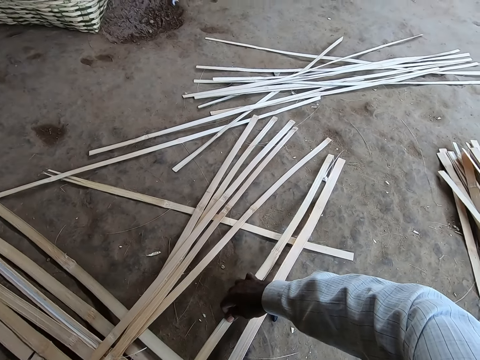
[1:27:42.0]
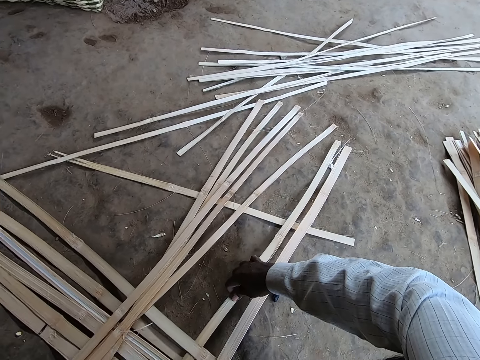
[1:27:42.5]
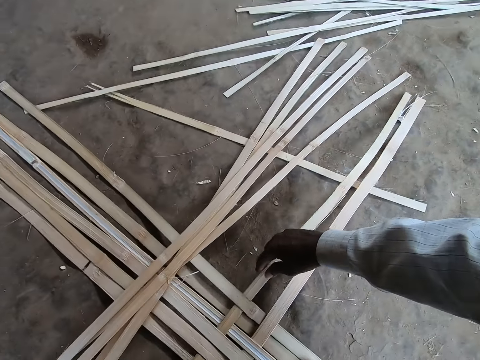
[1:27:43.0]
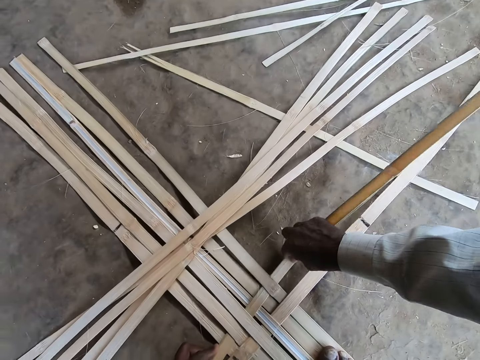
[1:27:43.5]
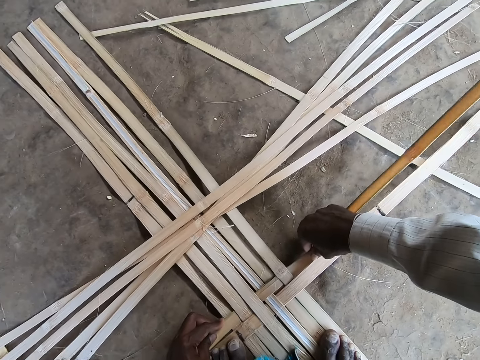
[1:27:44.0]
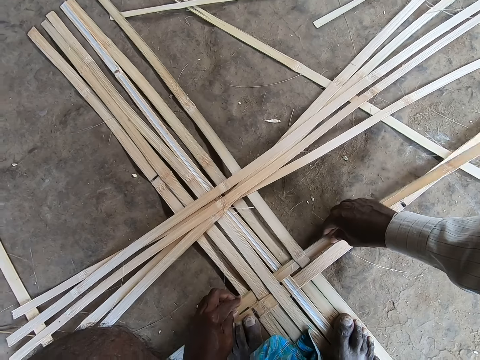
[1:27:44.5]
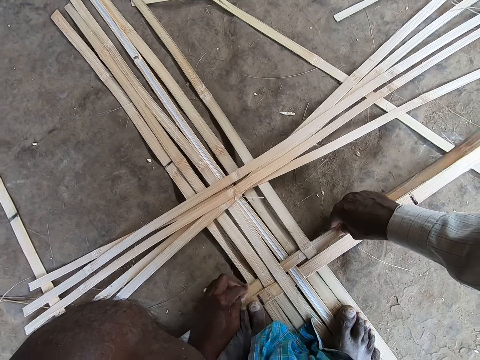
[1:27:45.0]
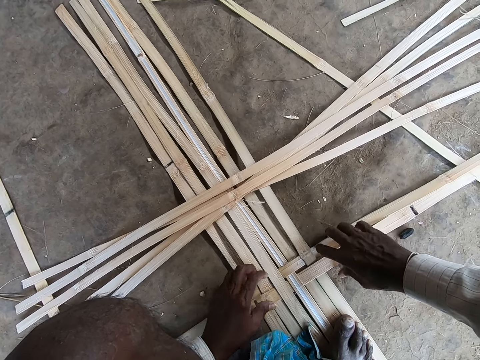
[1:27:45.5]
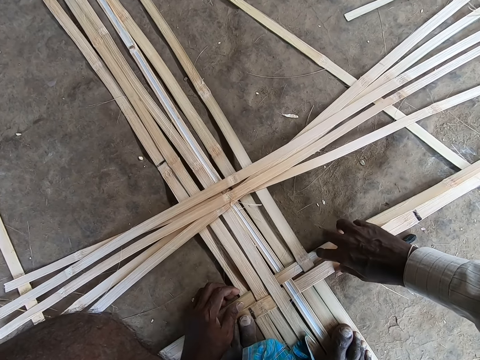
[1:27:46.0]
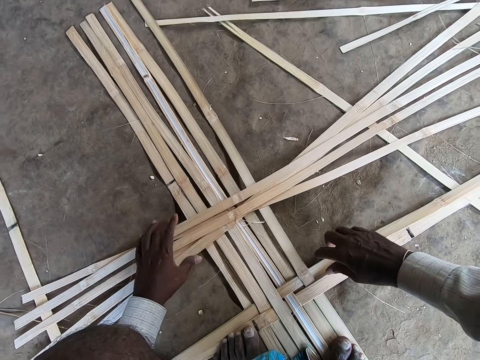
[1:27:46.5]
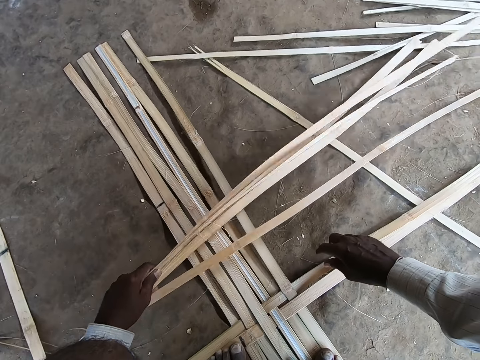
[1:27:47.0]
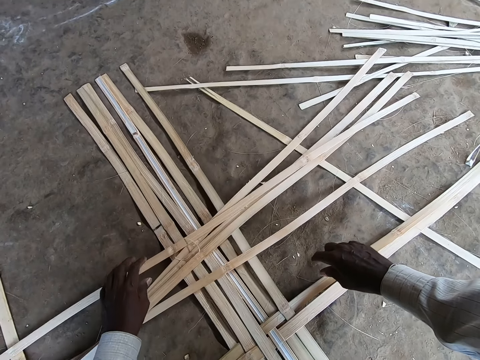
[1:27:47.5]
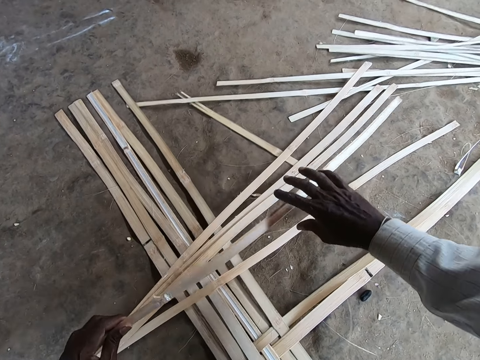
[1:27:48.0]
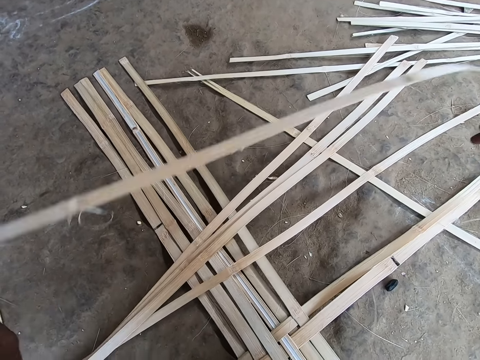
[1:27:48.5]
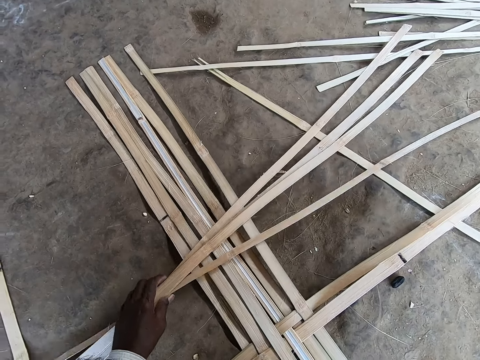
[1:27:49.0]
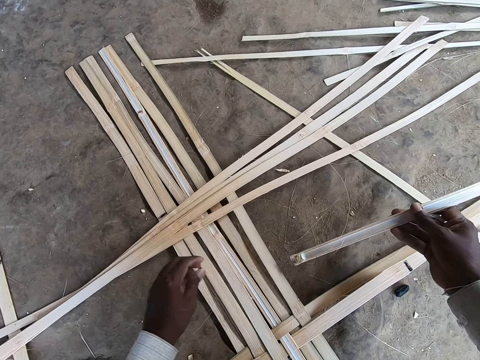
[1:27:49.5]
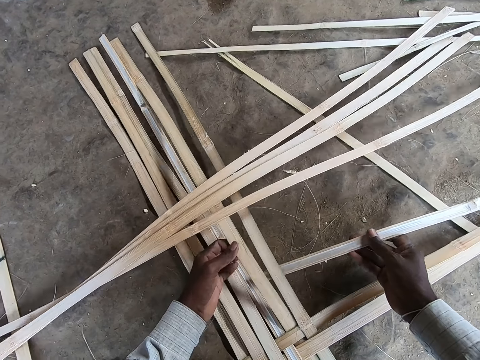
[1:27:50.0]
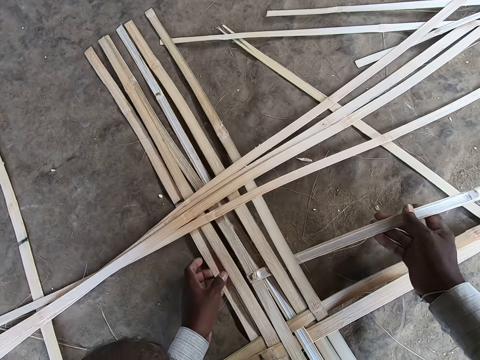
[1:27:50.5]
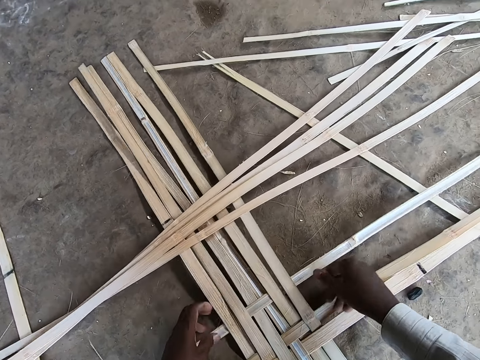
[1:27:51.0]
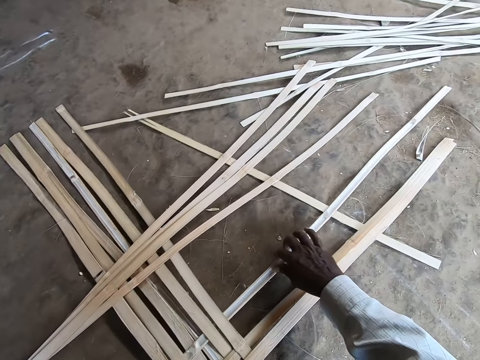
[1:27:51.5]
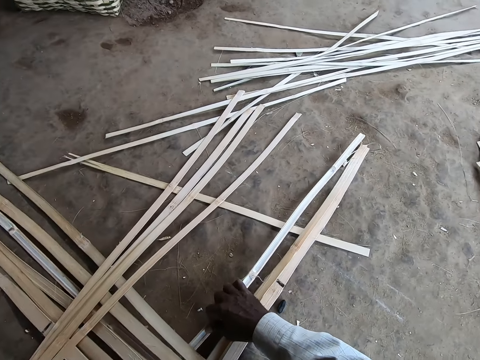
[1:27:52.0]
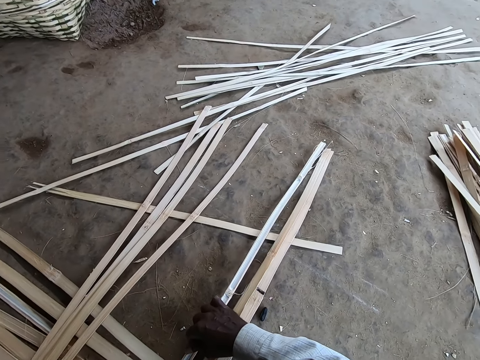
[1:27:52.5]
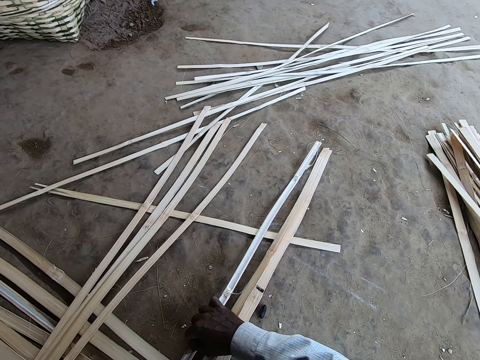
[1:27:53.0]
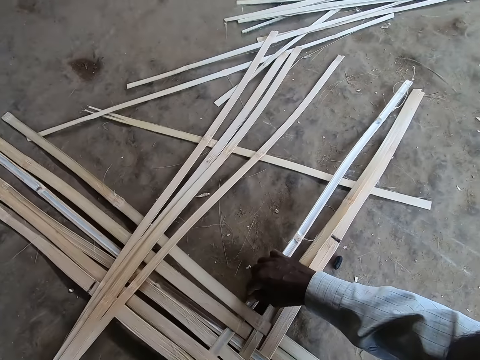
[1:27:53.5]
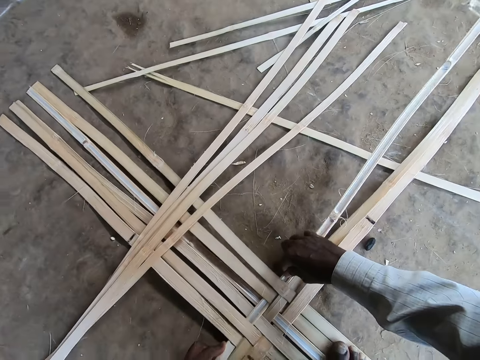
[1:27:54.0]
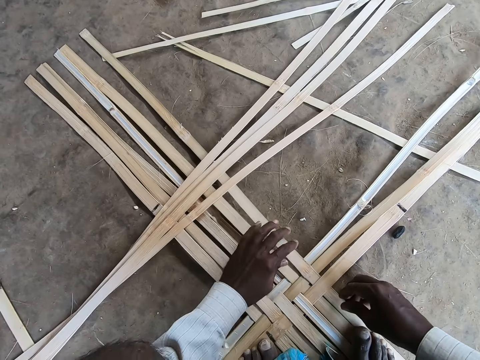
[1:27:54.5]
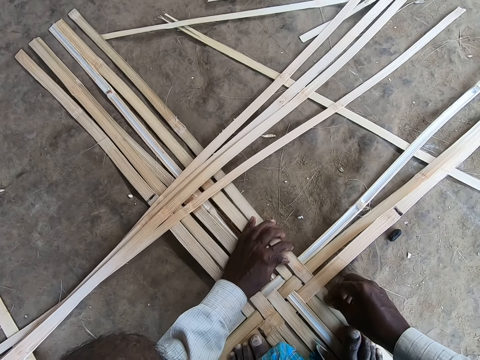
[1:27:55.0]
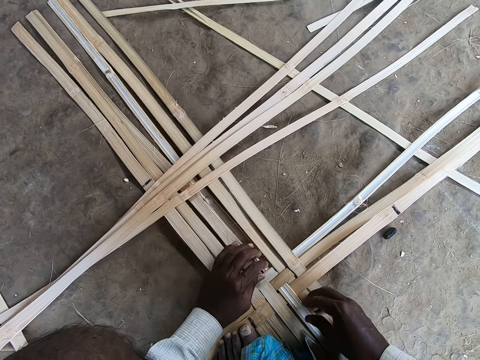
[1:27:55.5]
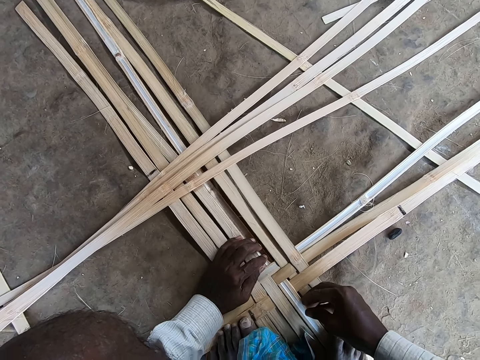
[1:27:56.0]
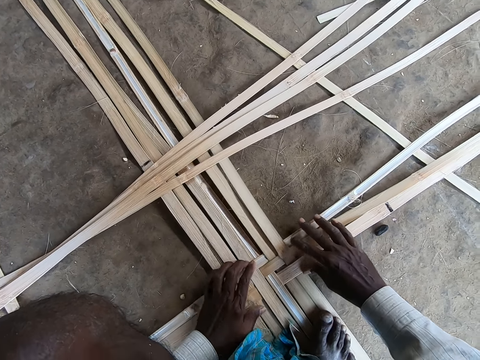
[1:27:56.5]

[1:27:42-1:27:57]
The camera wearer converses with a female. He adjusts the papyrus reed or bamboo strips with his hands. He sorts the bamboo strips on the ground with his left hand. He picks the bamboo strip from the ground with his left hand. He holds the bamboo strip with both hands. He takes the bamboo strip from his left hand with his right hand. He adjusts the bamboo strips on the ground with both hands. He places the papyrus reed between other papyrus reed. He weaves the bamboo strips with both hands. He converses with the female. He adjusts the papyrus reed with his hands.

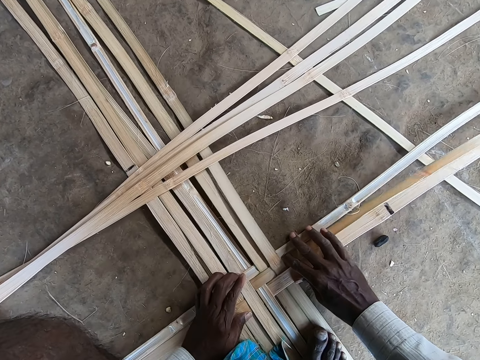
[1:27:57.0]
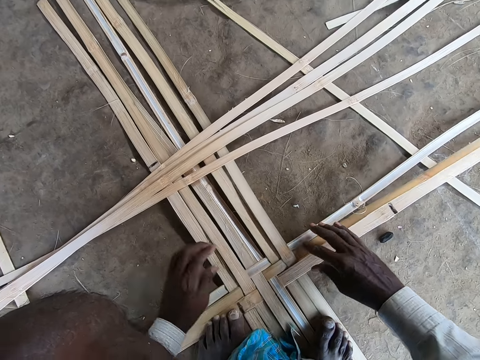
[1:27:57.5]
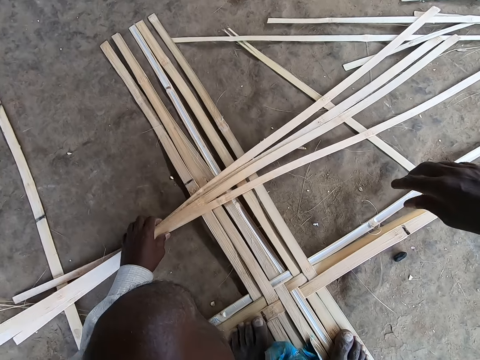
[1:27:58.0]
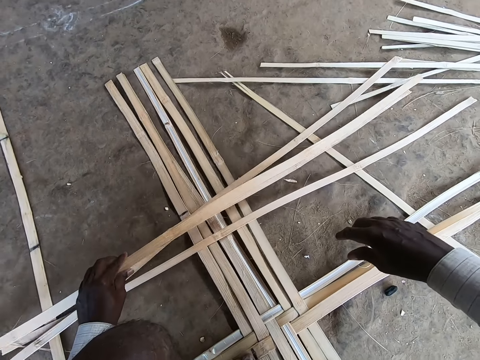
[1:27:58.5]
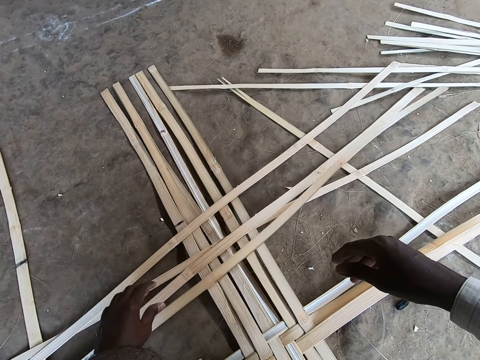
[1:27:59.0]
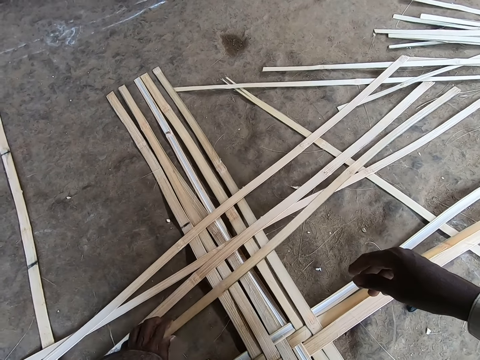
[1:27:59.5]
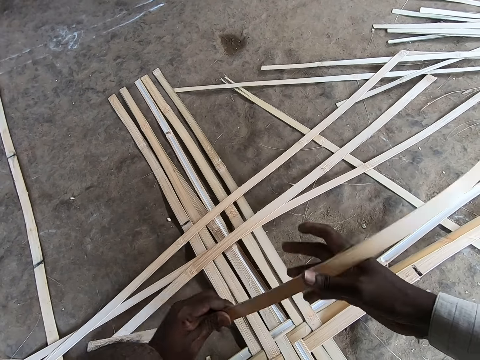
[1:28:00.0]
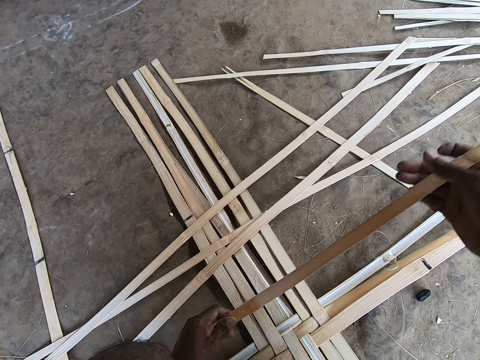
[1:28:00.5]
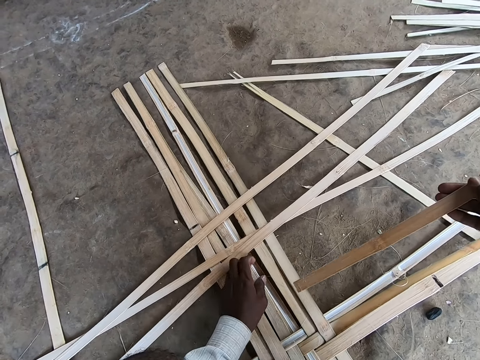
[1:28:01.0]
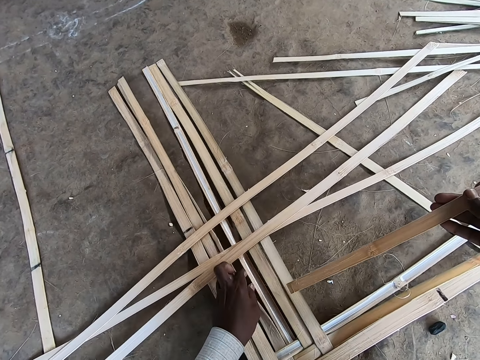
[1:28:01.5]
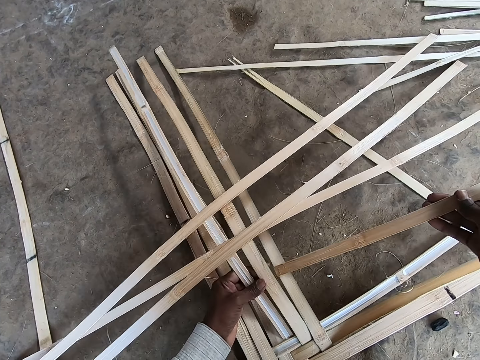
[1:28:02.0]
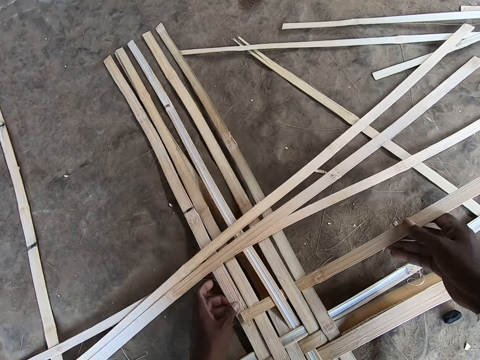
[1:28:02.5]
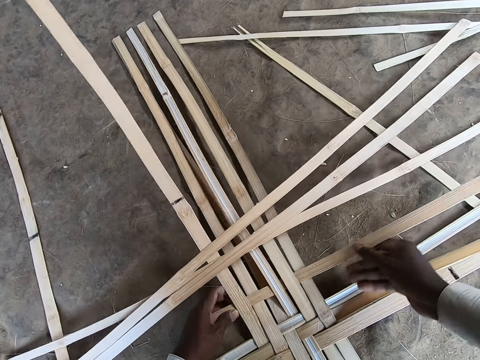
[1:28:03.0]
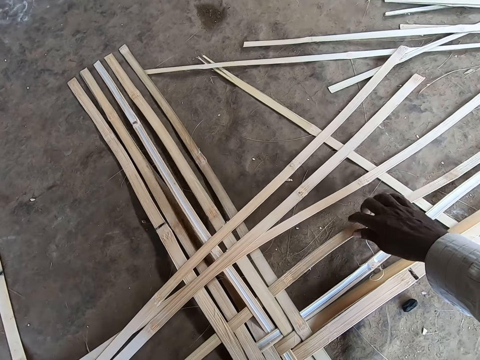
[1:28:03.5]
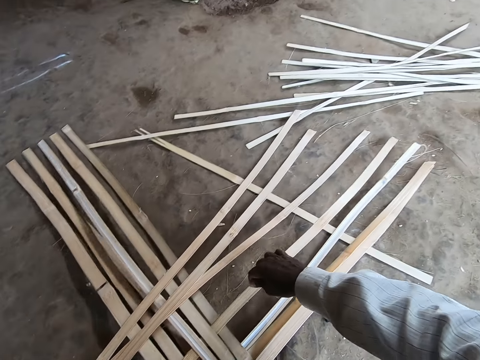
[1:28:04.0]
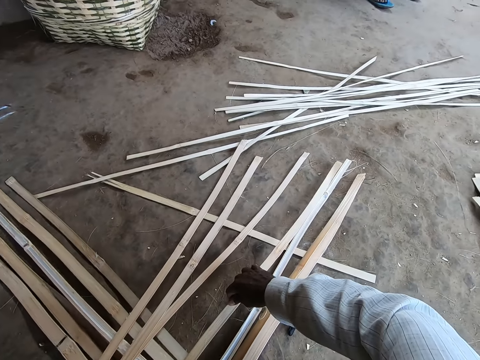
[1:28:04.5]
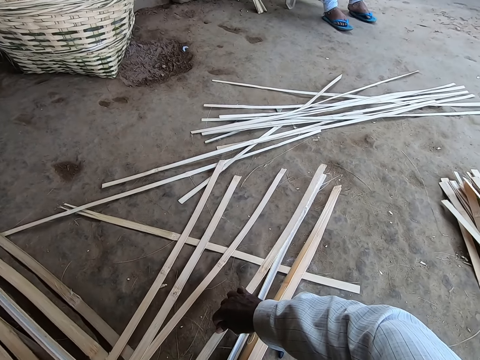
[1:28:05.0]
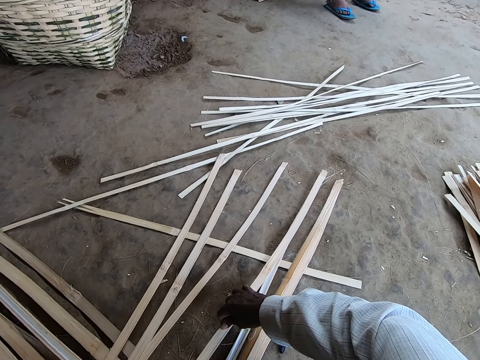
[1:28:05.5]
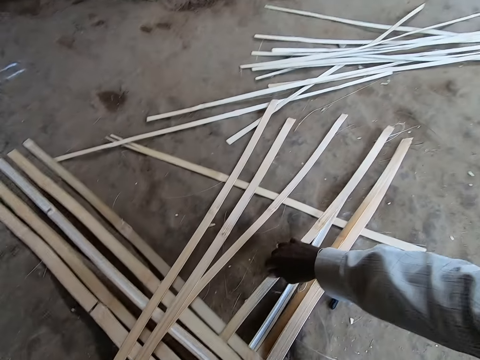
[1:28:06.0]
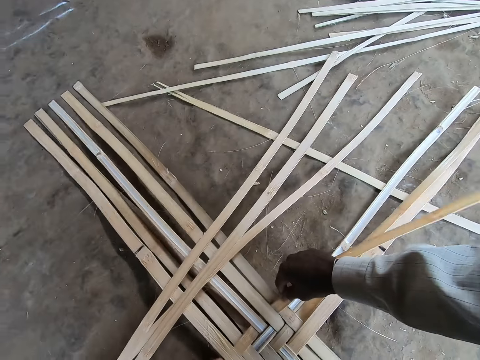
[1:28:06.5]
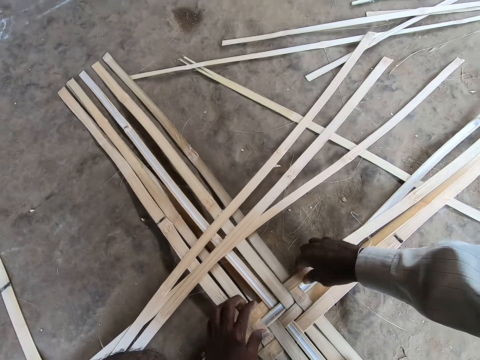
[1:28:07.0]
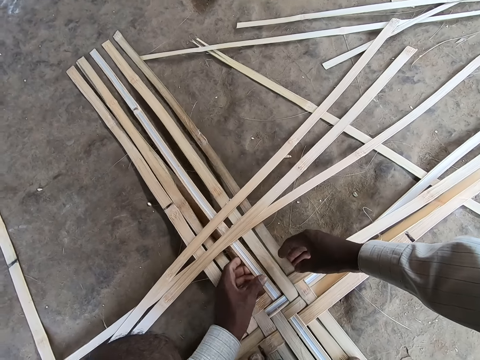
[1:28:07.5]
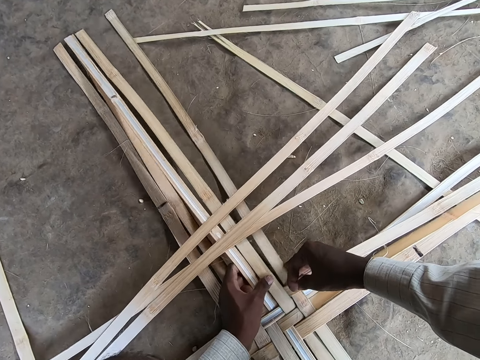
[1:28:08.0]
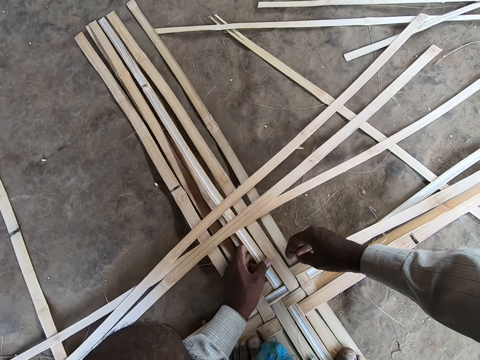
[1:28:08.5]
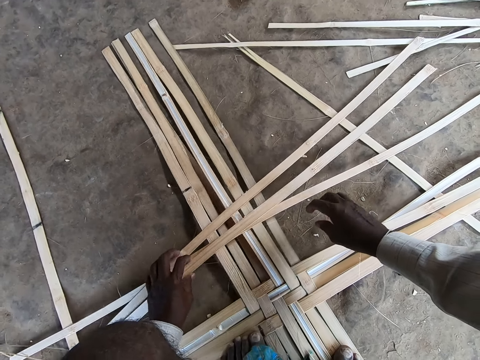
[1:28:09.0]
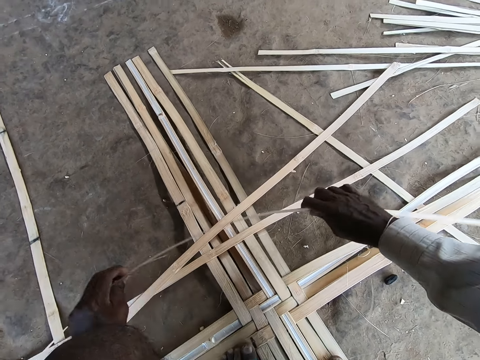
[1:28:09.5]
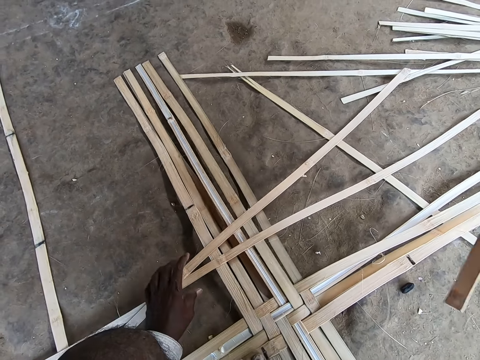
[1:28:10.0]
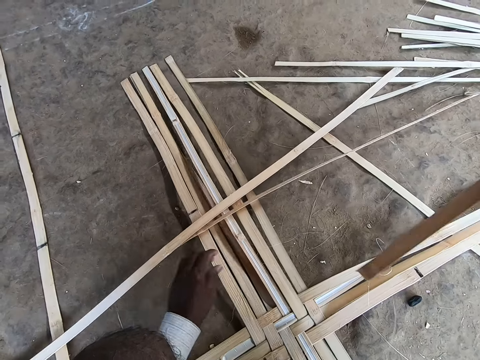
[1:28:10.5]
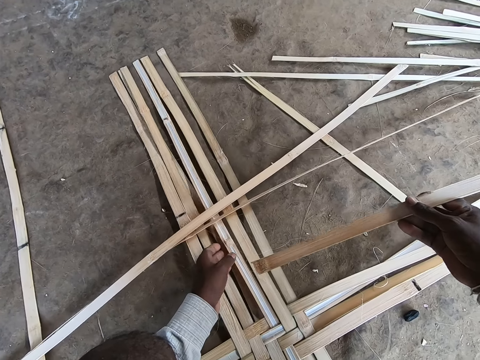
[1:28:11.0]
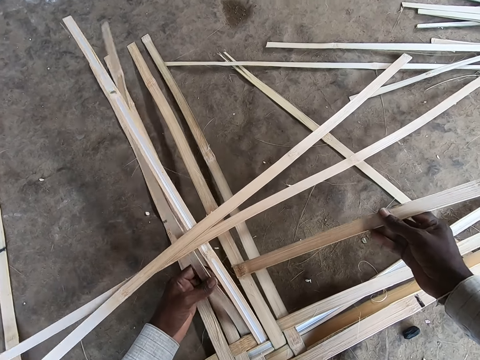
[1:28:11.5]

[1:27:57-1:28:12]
The camera wearer sorts the bamboo strip or papyrus reed from the ground with his left hand. He picks the bamboo strip from the ground with his left hand. He holds the bamboo strip with both hands. He takes the bamboo strip from his left hand with his right hand. He weaves the bamboo strips with both hands. He places the papyrus reed between other papyrus reed. He adjusts the papyrus reed with his hands. He picks the bamboo strip from the ground with his left hand. He converses with a female. He takes the bamboo strip from his left hand with his right hand. He holds the papyrus reed with both hands. He adjusts the bamboo strips on the ground with his left hand. He moves the papyrus reed aside. He weaves the bamboo strips on the ground with both hands.
